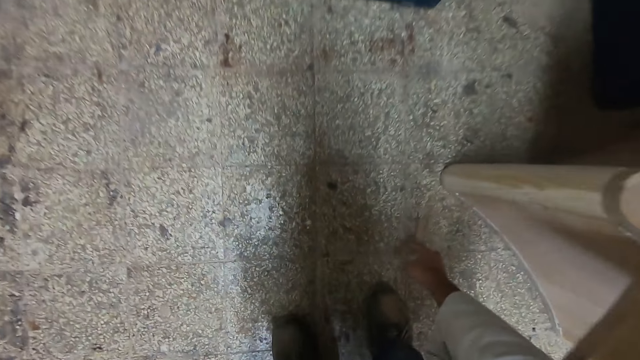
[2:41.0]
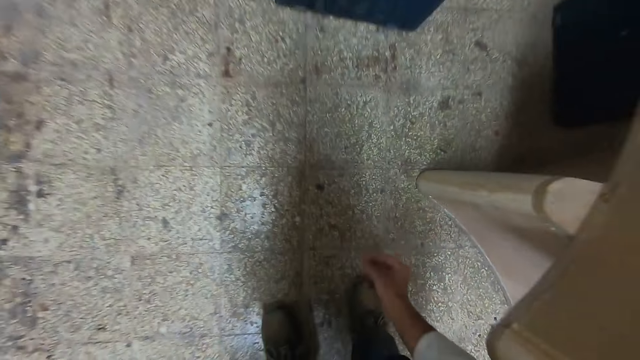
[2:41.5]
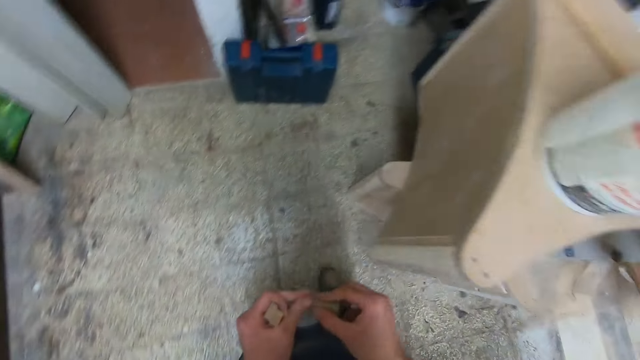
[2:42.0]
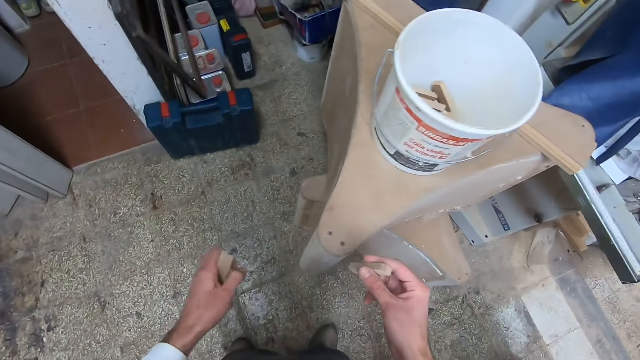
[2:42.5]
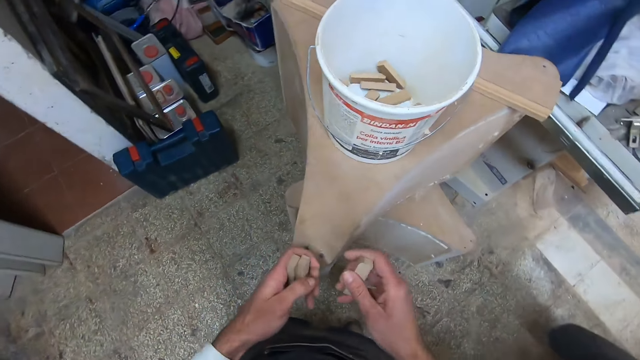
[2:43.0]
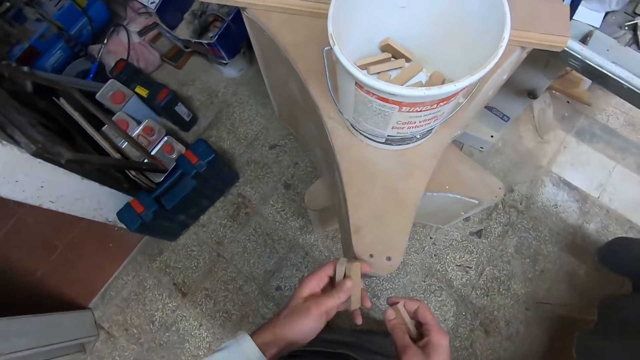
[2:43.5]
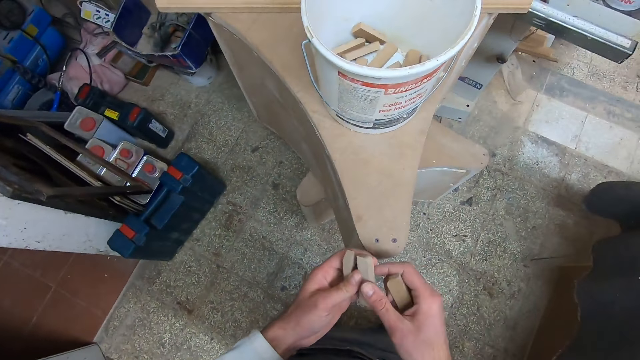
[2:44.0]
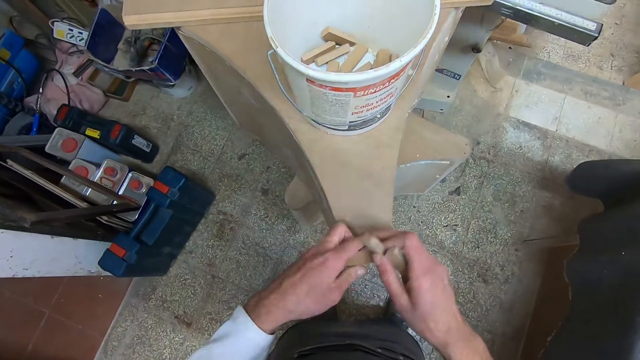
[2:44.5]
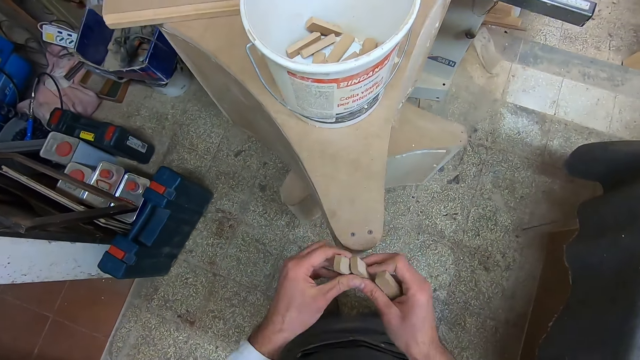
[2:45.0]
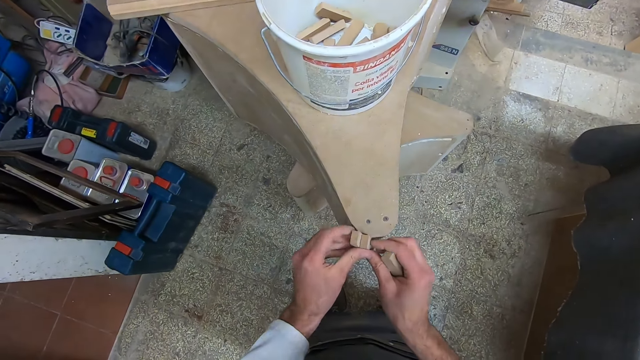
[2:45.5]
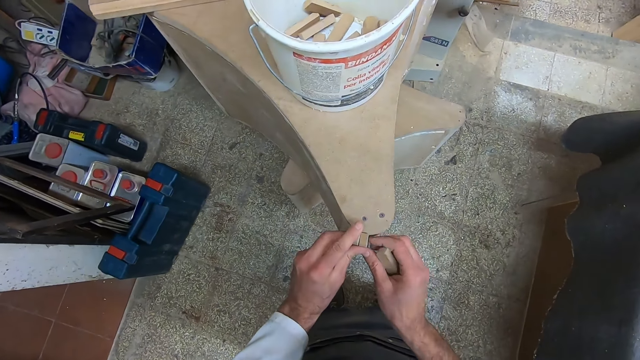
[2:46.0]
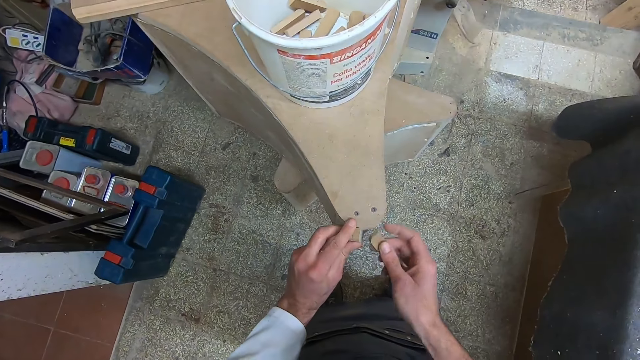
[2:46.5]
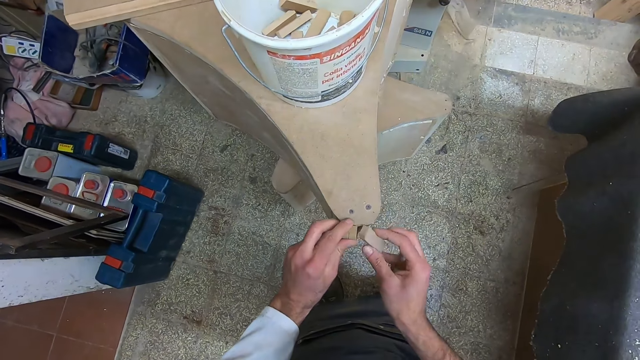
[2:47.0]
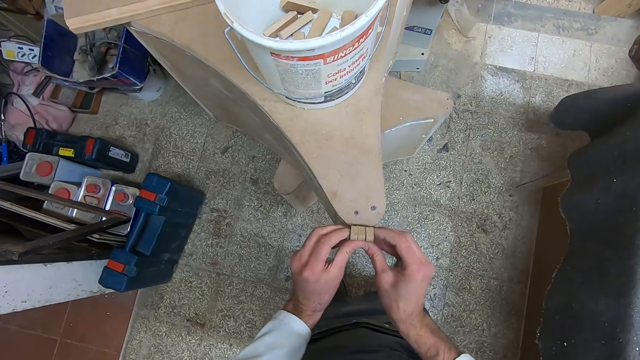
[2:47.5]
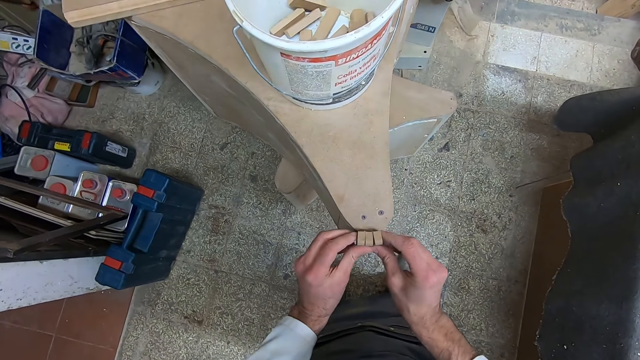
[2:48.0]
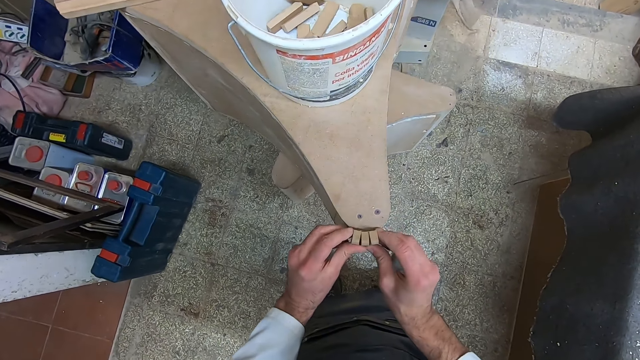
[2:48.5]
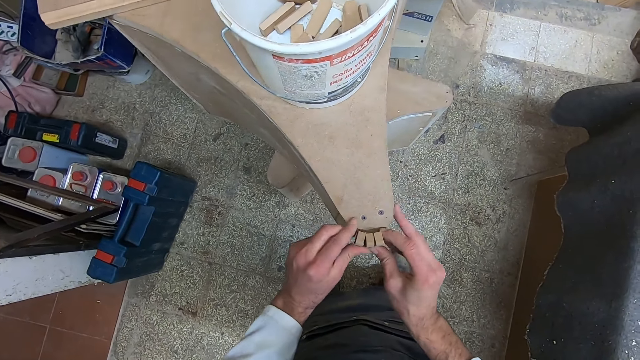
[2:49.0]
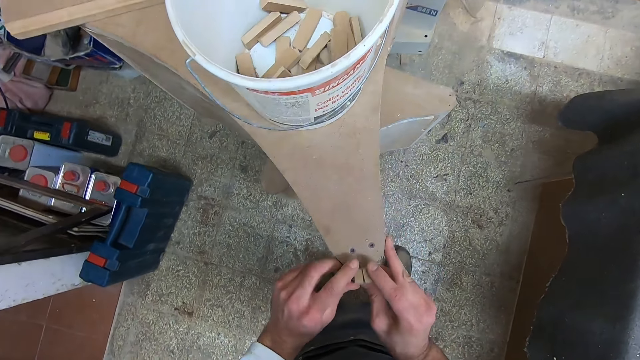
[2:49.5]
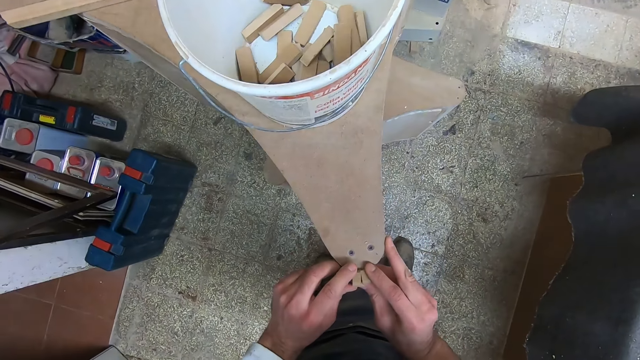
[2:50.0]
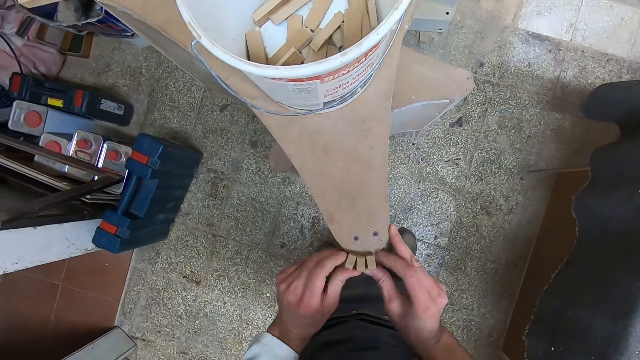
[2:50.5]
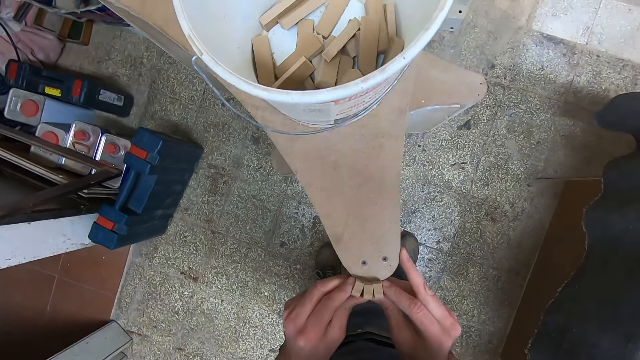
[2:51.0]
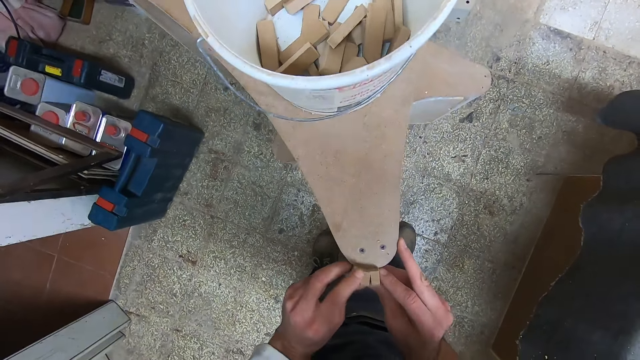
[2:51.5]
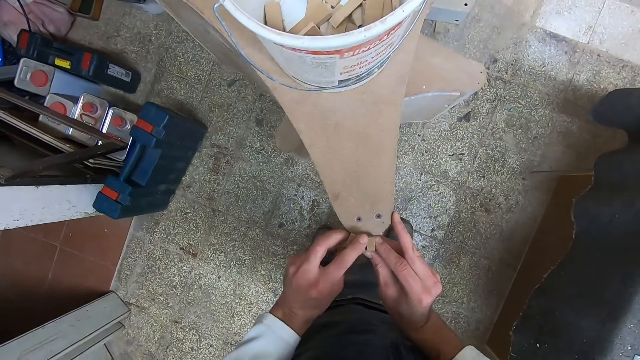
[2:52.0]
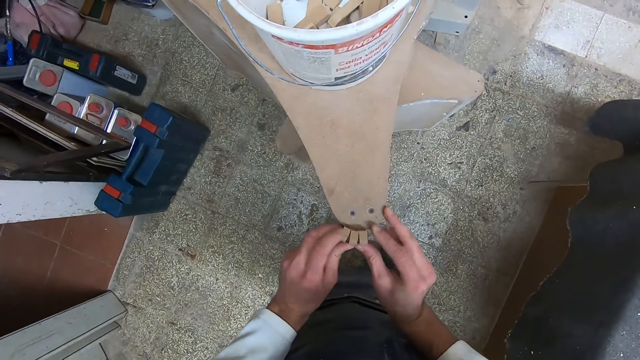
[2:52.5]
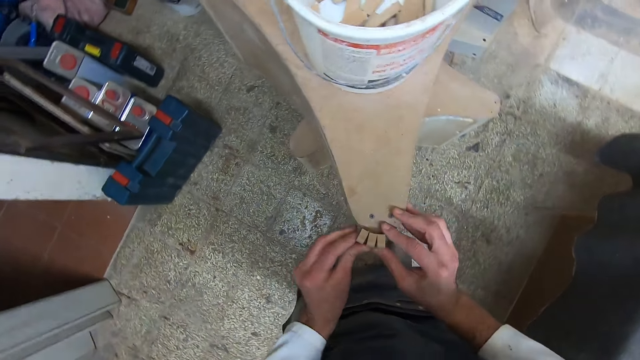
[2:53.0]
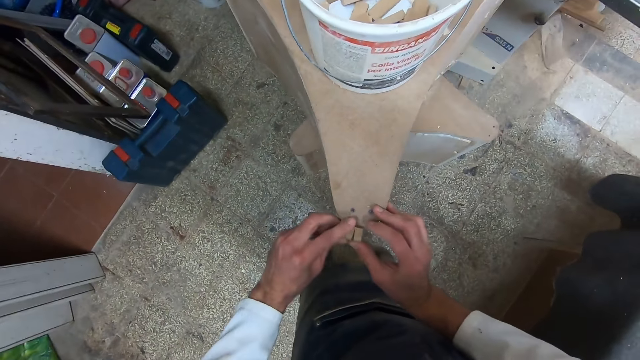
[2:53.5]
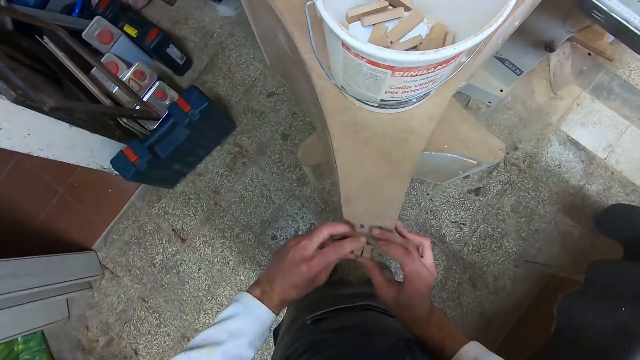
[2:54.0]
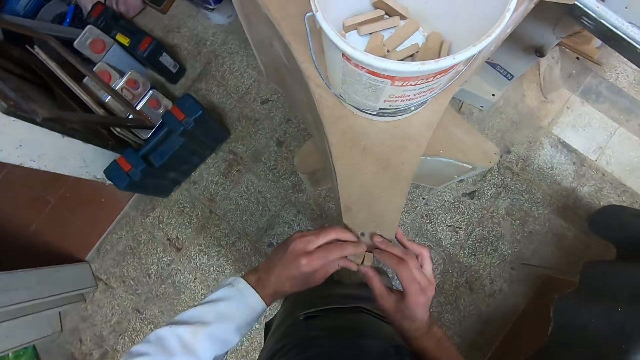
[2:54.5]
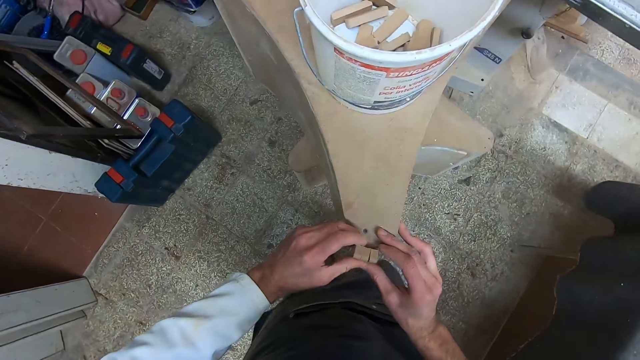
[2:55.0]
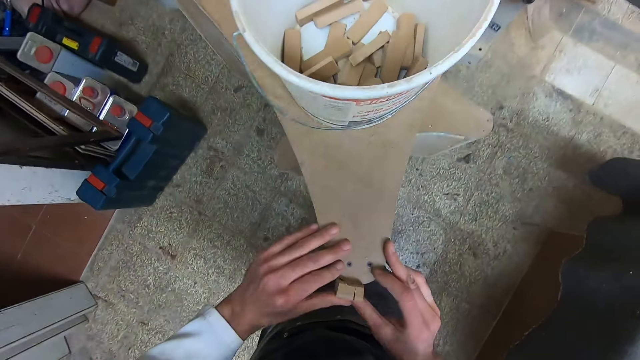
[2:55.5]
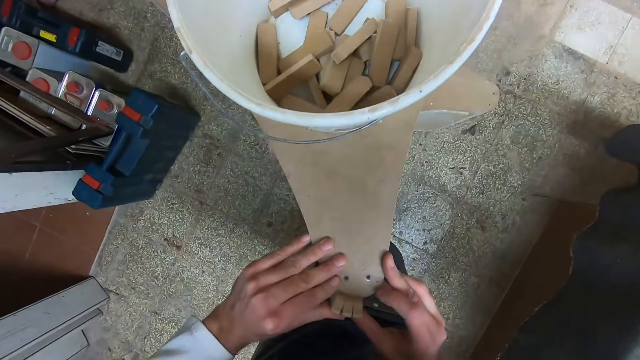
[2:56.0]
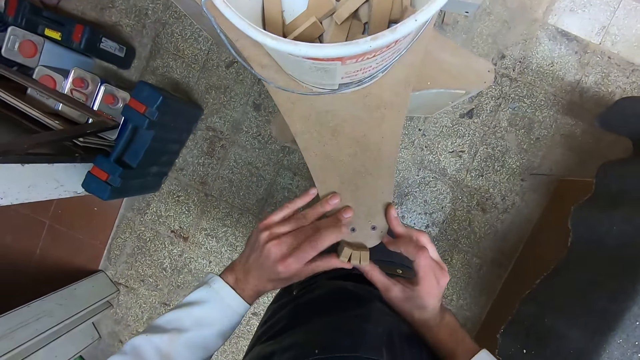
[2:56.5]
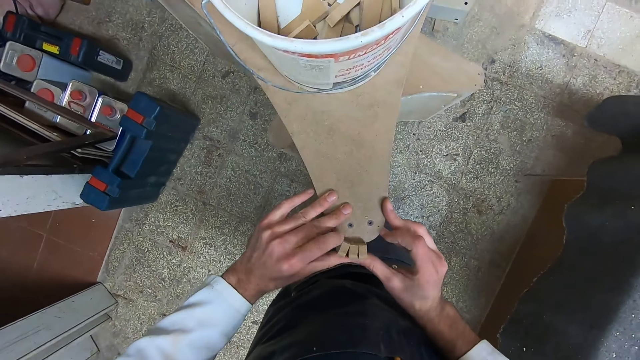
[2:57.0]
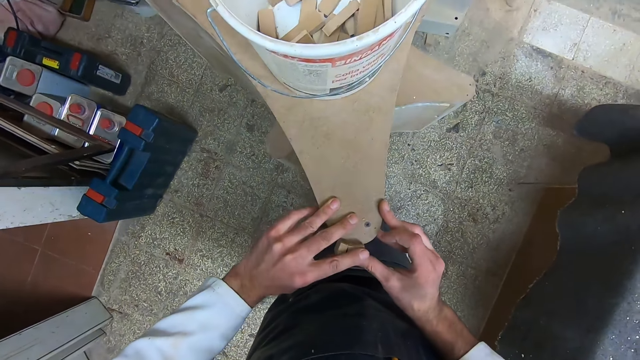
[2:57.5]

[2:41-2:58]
The camera wearer picks up a piece of wood from the ground. He stares at his hands. He places the pieces of wood against an edge of the wooden base. He fixes the pieces in a structure. He inspects the structure.

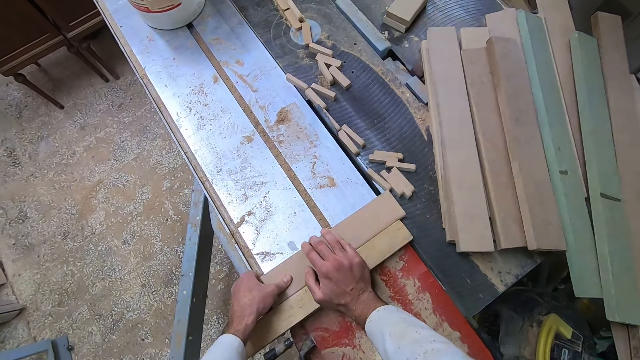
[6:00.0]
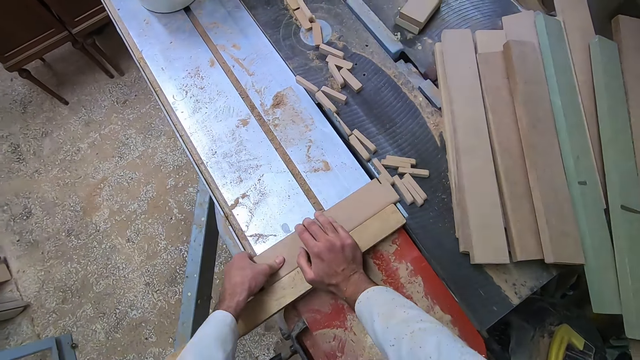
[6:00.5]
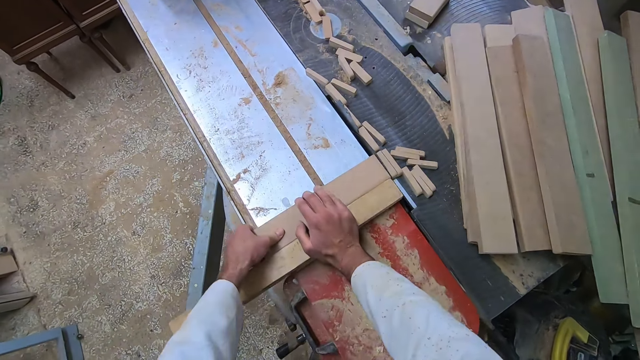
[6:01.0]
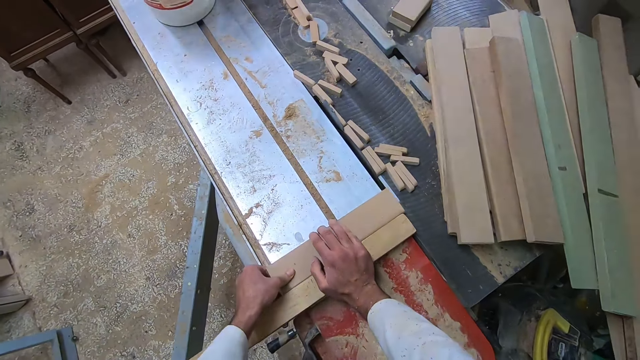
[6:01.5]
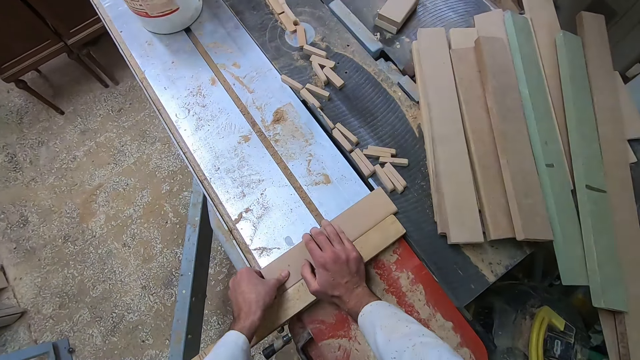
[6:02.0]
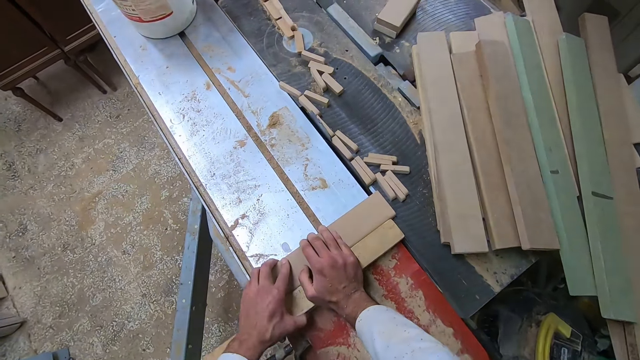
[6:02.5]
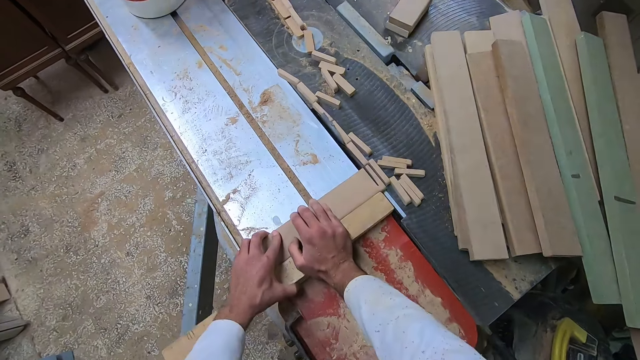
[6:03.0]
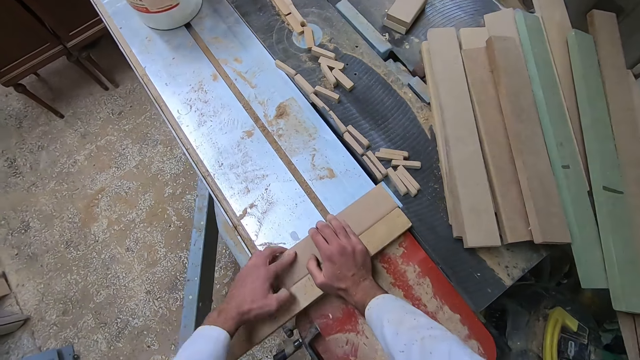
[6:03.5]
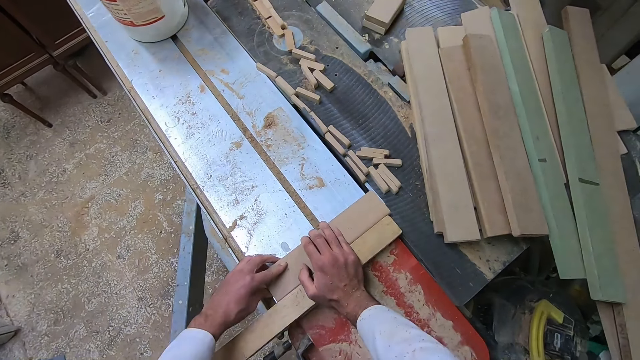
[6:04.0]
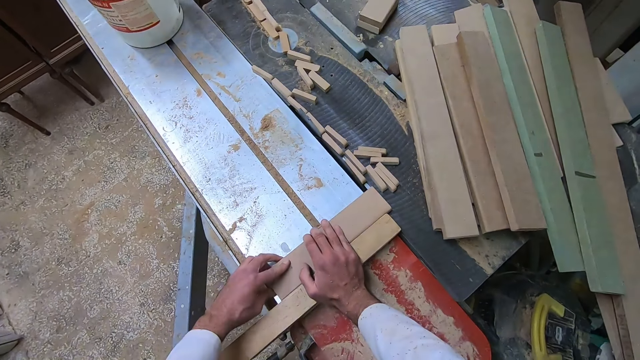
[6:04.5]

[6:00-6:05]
The camera wearer cuts a piece of the wood with the saw. They adjust the wood on the slider. They cut a piece of the wood with the saw. They adjust the wood on the slider.
